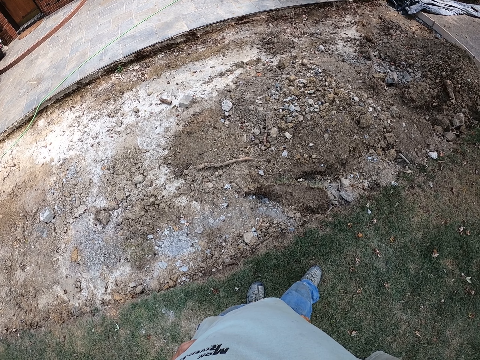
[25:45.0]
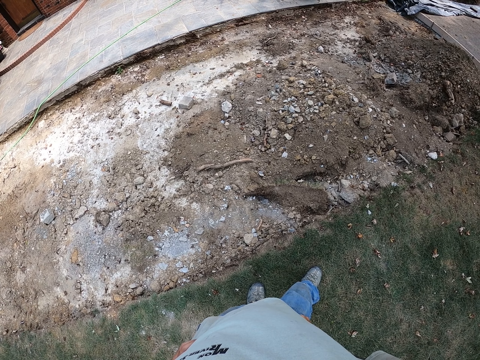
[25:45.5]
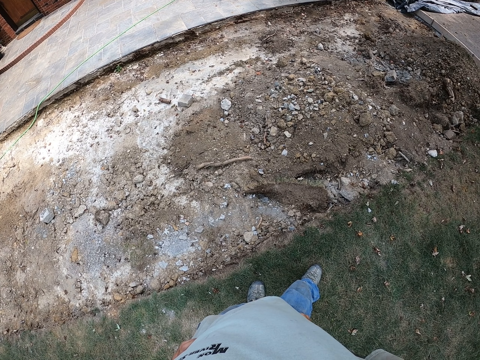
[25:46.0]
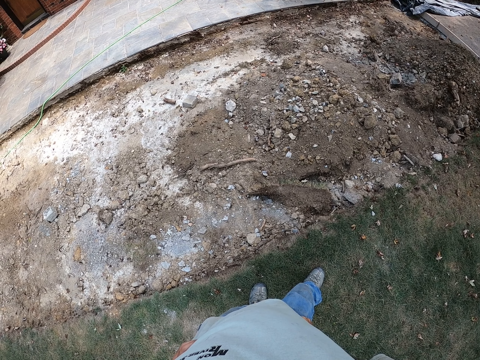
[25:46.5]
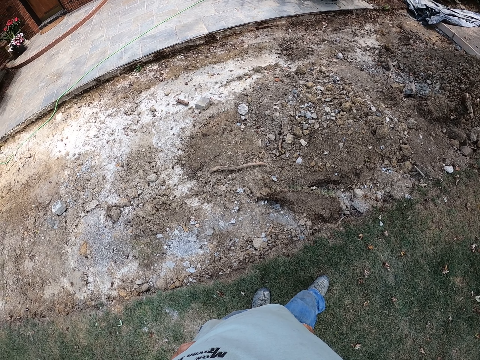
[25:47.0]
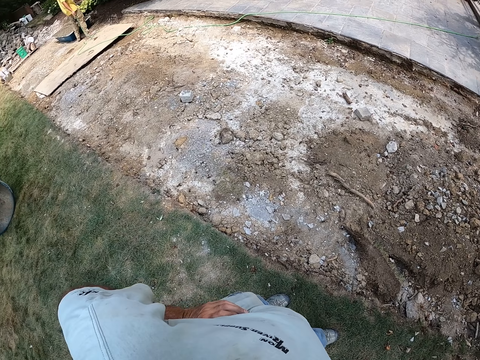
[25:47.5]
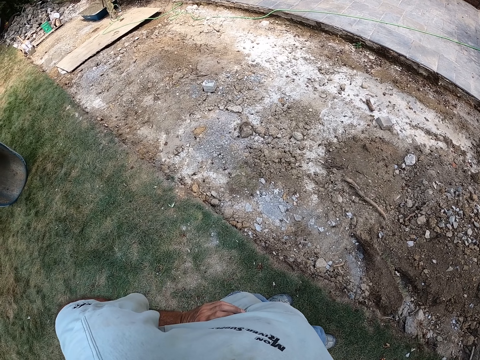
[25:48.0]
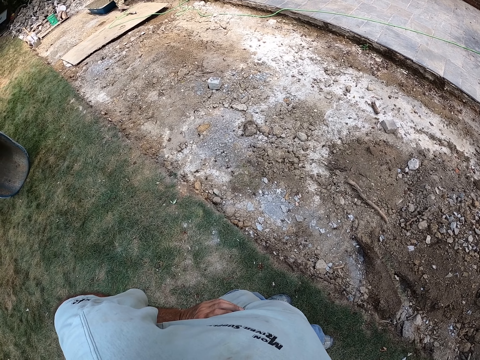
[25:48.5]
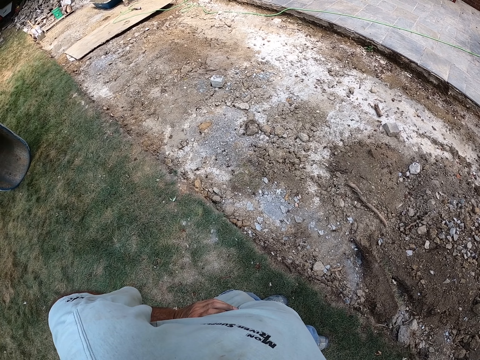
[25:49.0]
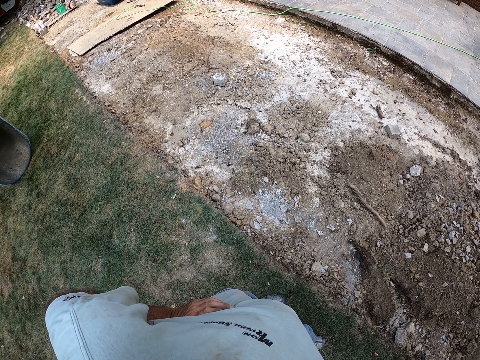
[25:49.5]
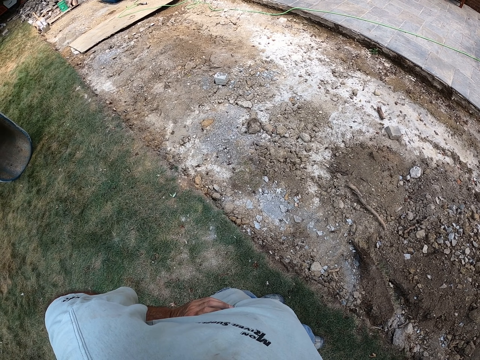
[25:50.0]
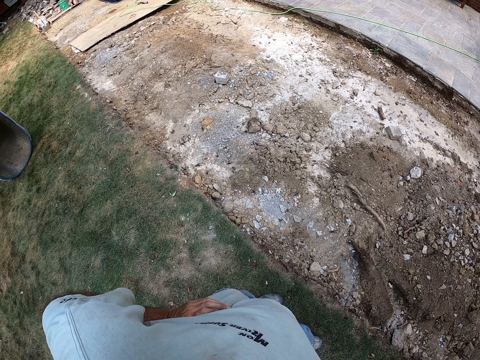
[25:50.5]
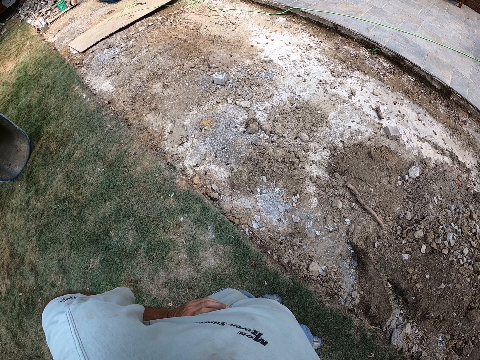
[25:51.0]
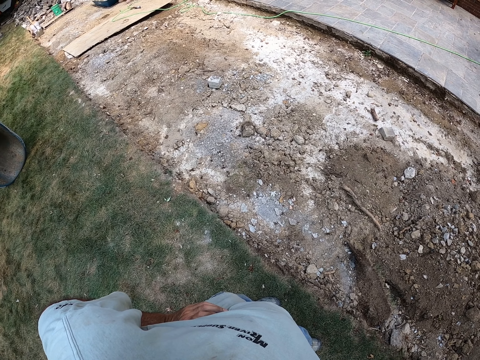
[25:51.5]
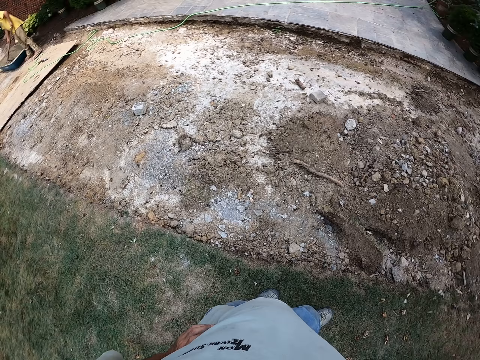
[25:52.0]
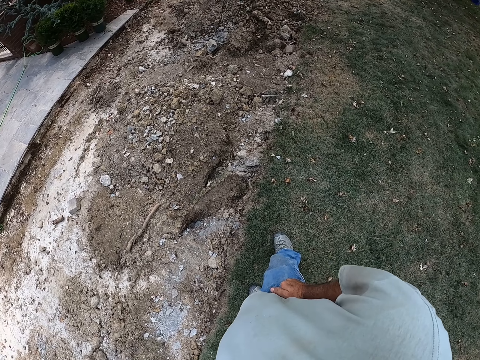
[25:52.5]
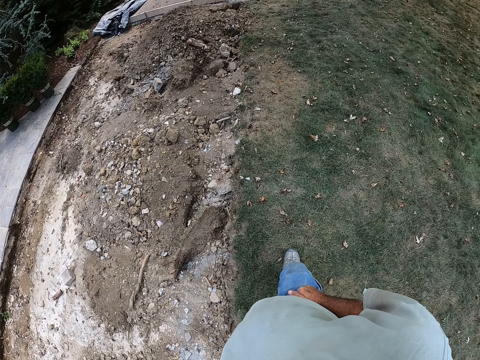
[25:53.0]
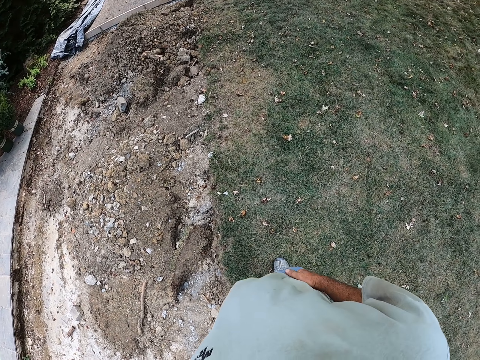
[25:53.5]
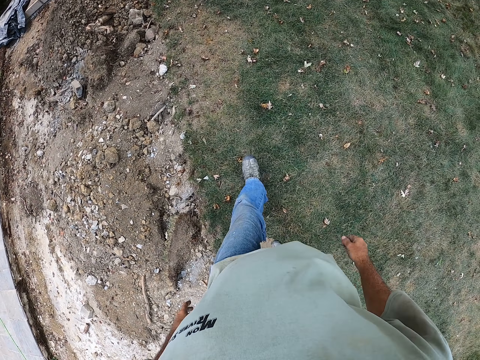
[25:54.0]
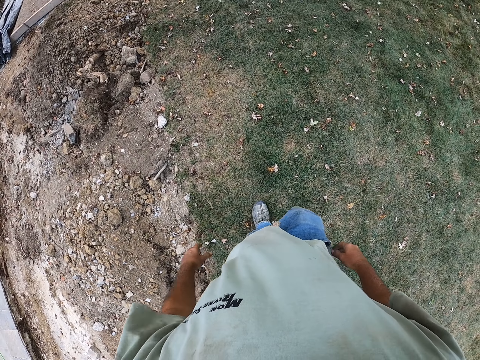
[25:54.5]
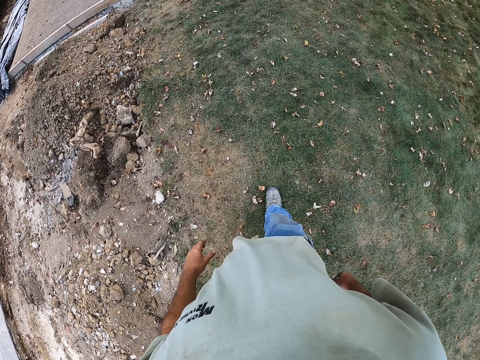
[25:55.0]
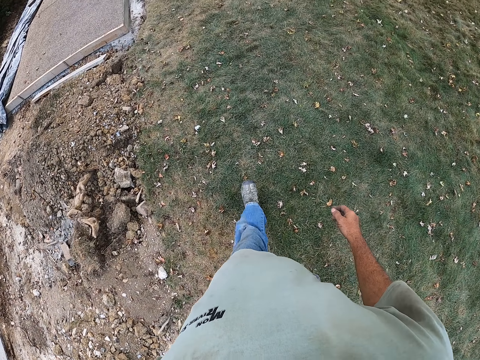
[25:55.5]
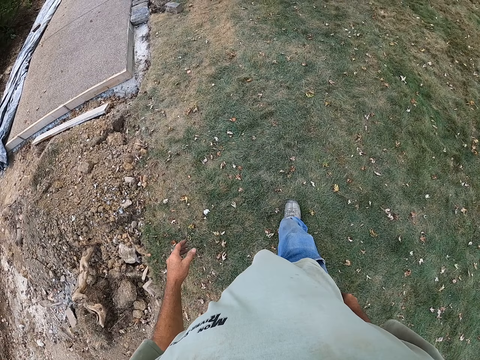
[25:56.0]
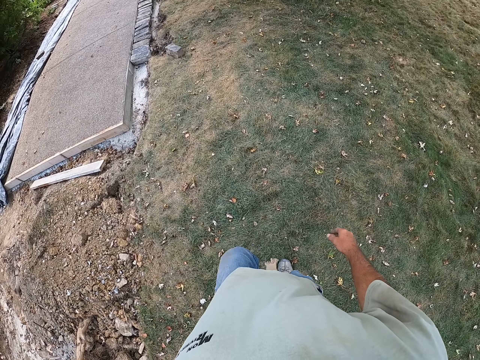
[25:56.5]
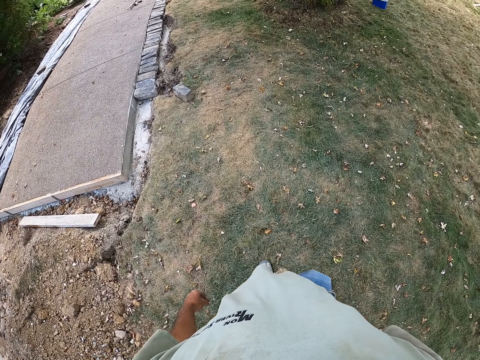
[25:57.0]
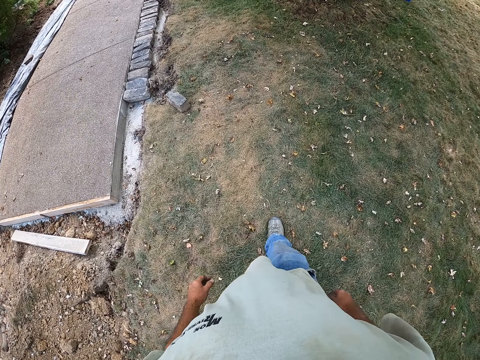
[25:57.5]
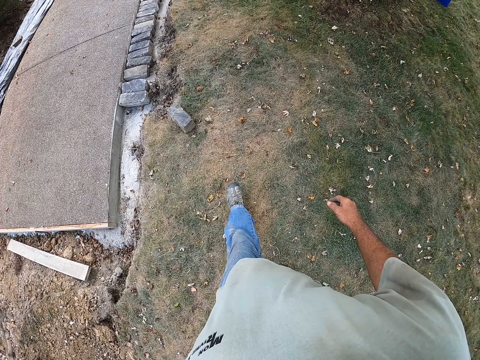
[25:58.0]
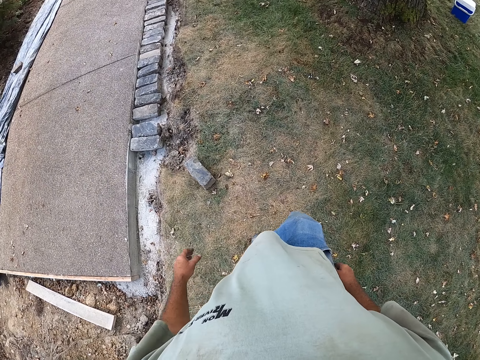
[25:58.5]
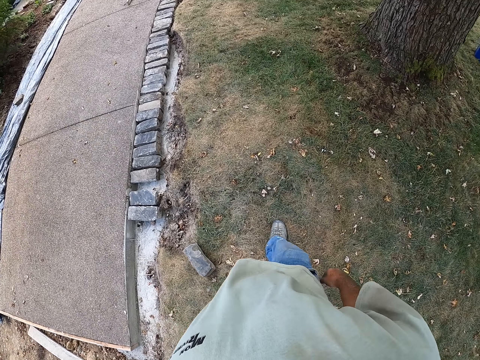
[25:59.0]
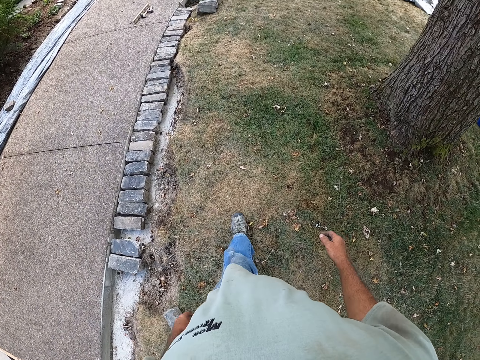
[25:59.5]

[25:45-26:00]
The camera wearer looks left. They look right. They touch the t-shirt. They walk on the grass.

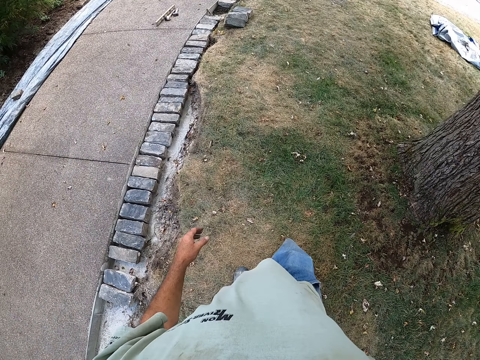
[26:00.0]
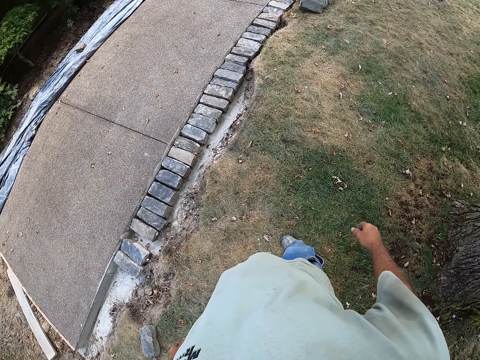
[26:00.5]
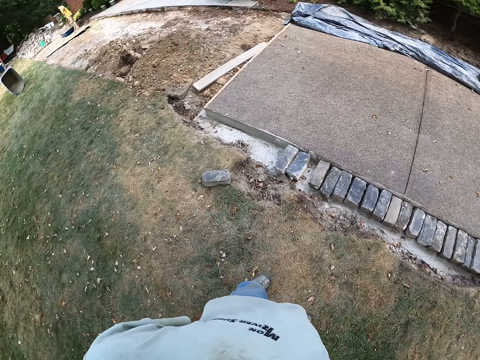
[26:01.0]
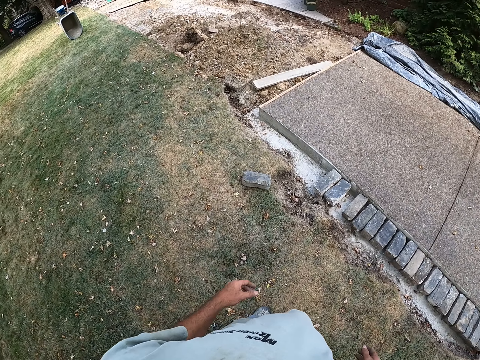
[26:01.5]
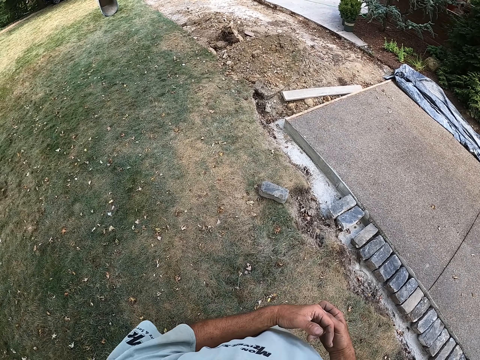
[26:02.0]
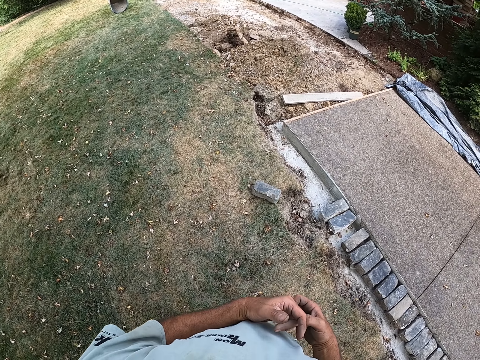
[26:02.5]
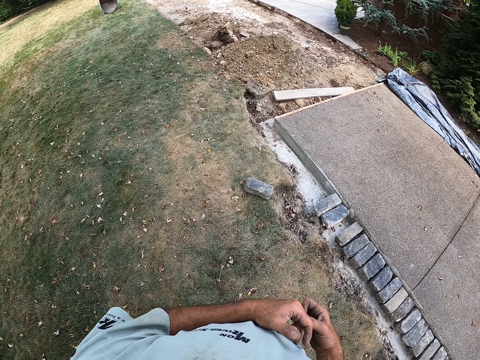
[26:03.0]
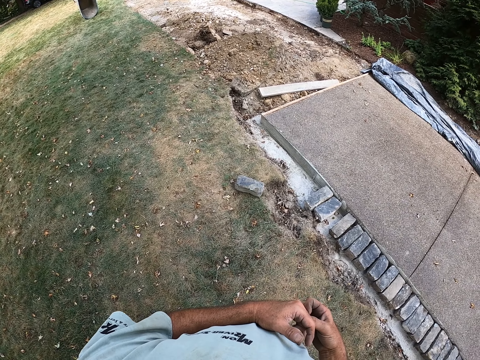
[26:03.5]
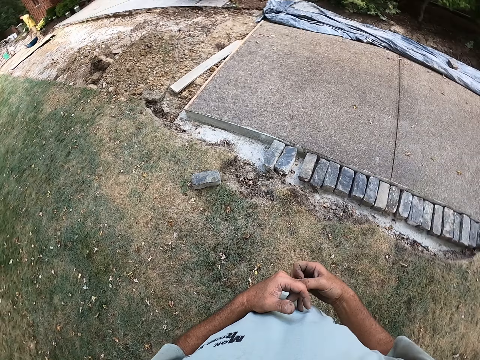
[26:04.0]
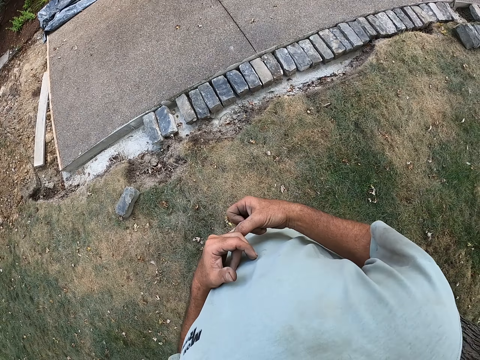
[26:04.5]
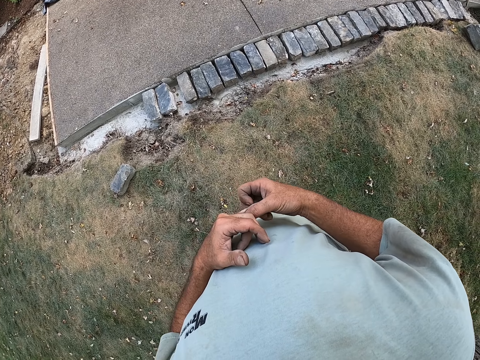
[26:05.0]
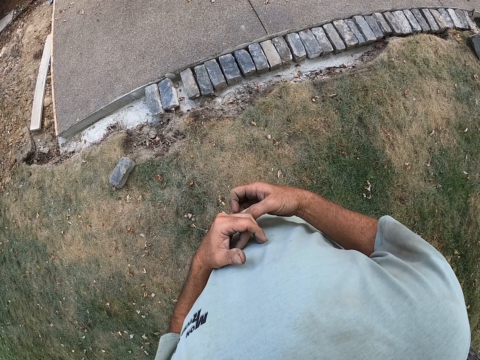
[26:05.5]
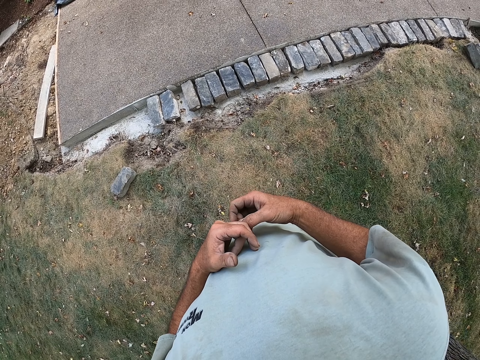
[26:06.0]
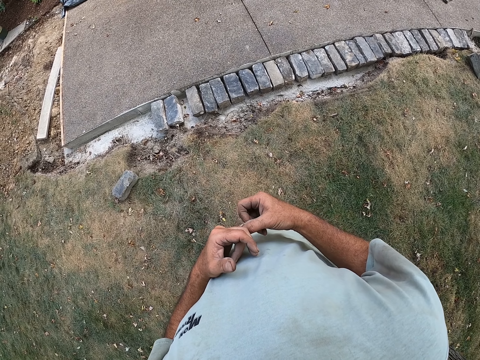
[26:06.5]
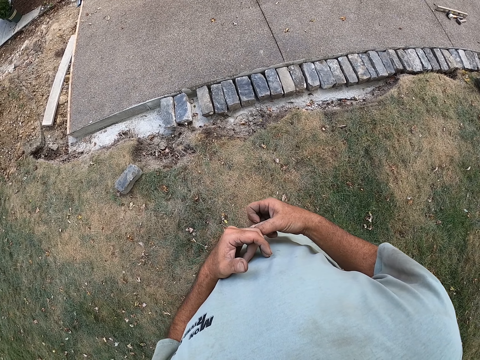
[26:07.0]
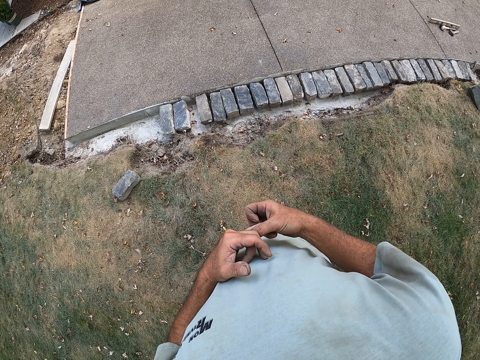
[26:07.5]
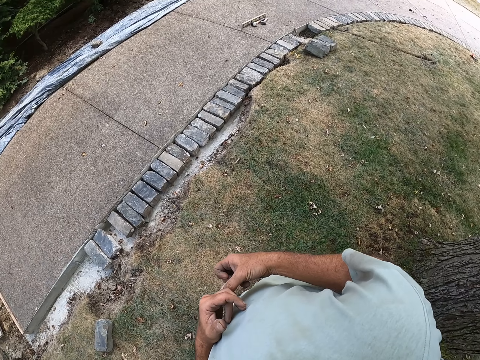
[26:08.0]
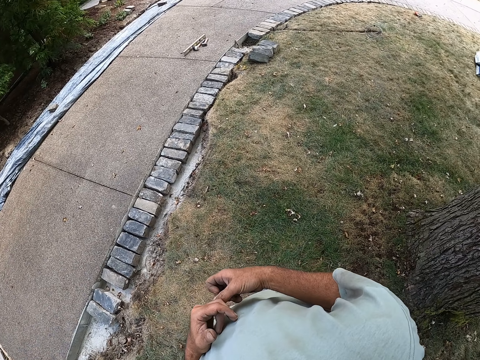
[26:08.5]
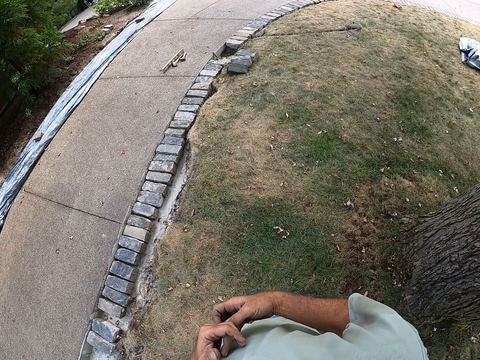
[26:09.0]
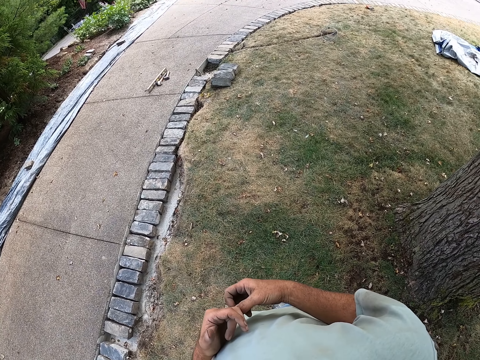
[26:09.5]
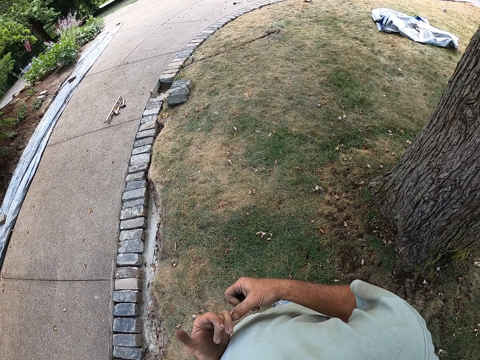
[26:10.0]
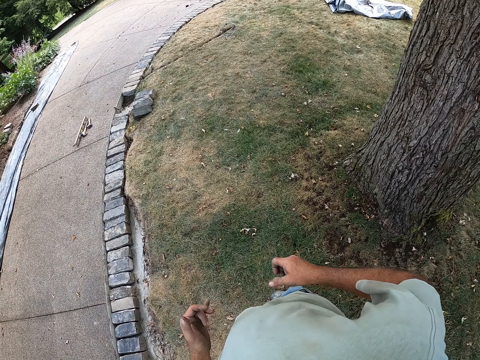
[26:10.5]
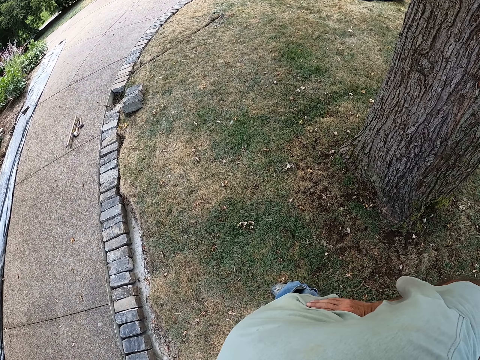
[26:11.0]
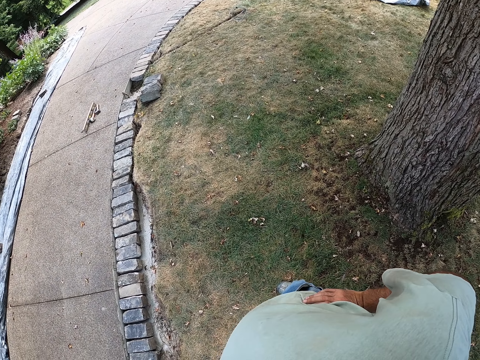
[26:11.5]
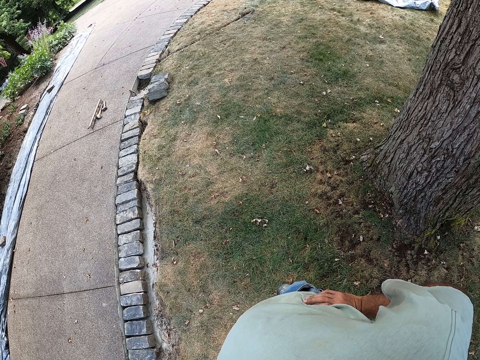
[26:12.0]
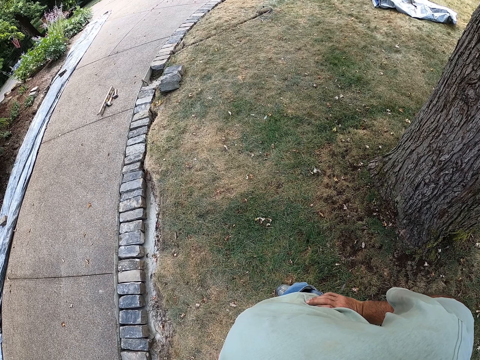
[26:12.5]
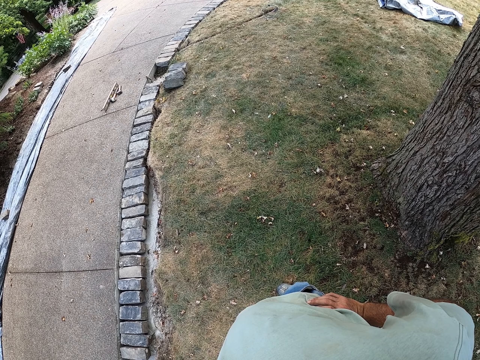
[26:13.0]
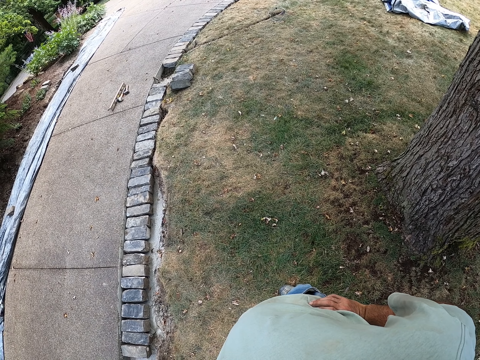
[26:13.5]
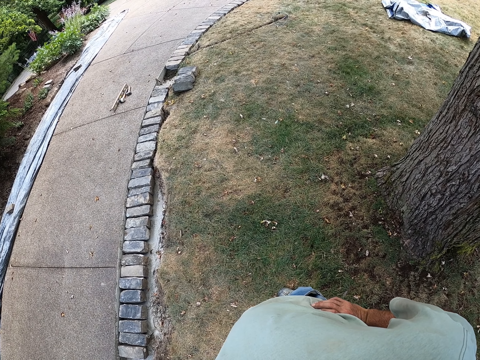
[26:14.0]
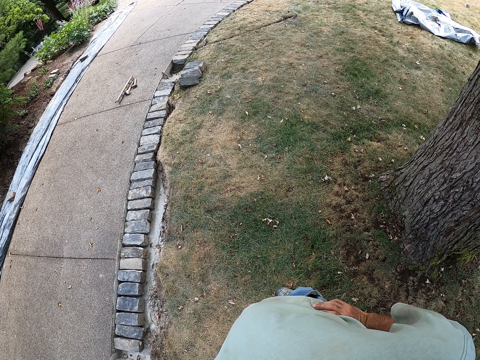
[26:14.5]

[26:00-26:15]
The camera wearer scratches the fingers. They turn around and stand. They look at the sidewalk. They hold the waist and put hands around the waist. They look at the grass.
